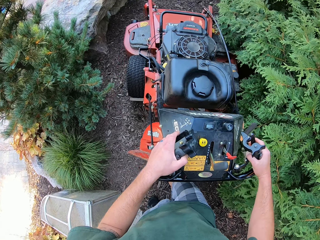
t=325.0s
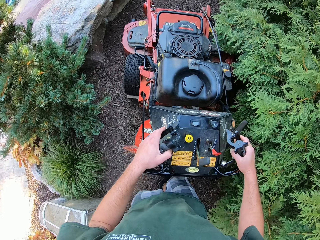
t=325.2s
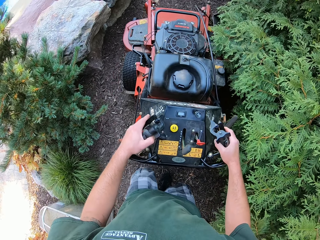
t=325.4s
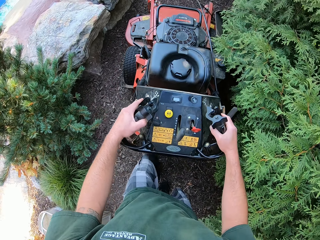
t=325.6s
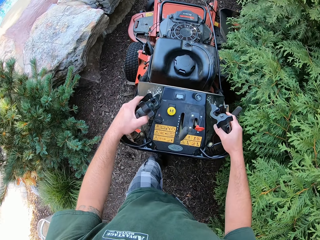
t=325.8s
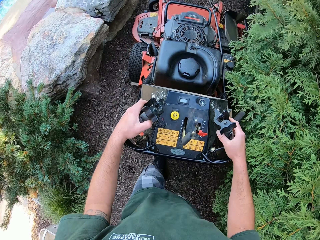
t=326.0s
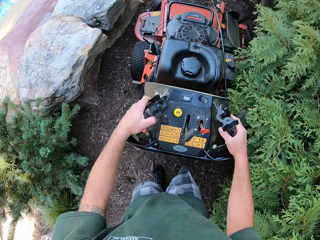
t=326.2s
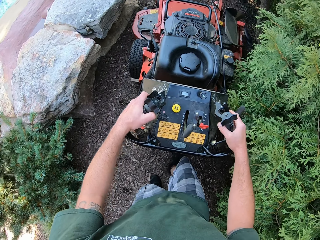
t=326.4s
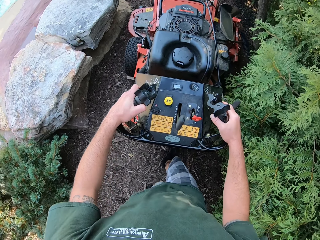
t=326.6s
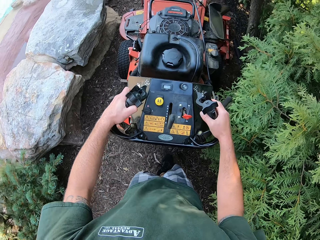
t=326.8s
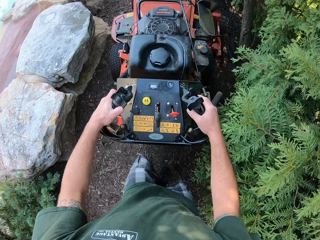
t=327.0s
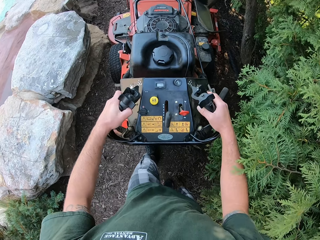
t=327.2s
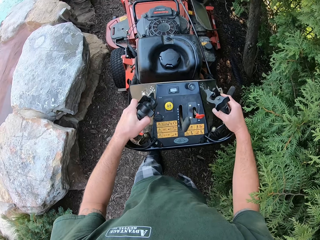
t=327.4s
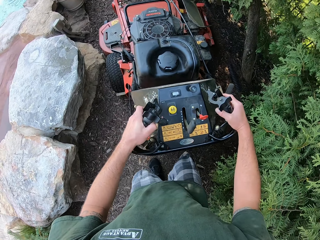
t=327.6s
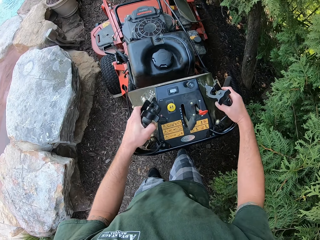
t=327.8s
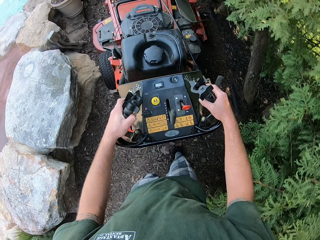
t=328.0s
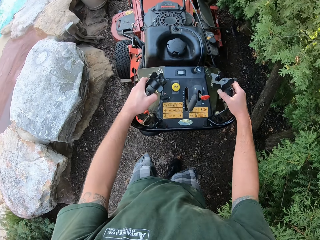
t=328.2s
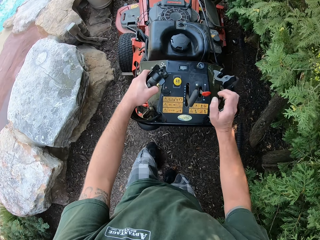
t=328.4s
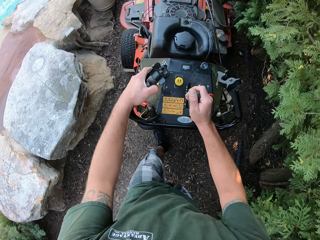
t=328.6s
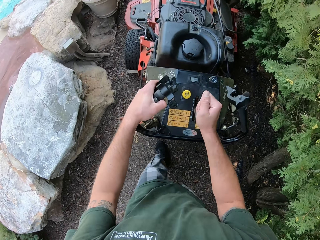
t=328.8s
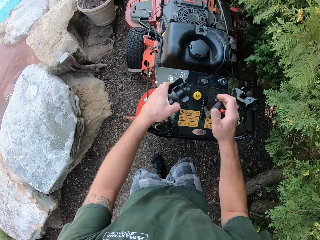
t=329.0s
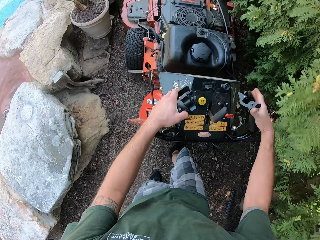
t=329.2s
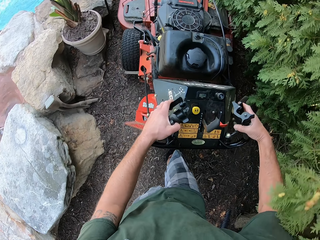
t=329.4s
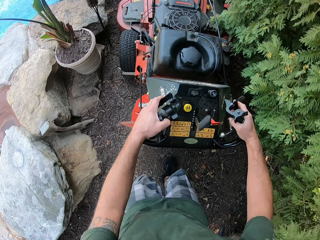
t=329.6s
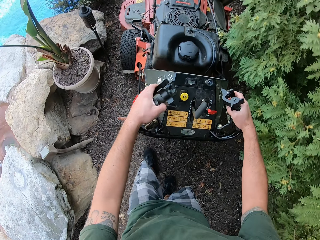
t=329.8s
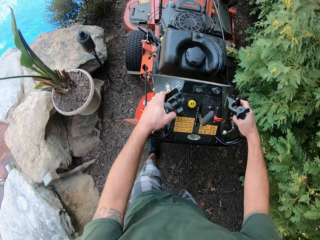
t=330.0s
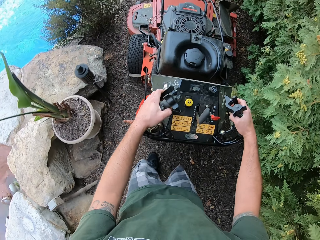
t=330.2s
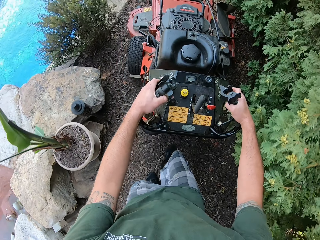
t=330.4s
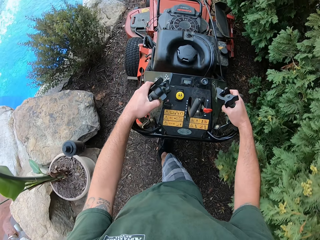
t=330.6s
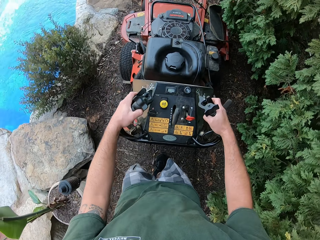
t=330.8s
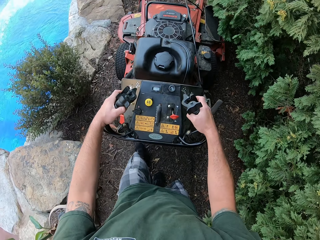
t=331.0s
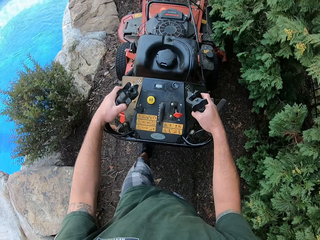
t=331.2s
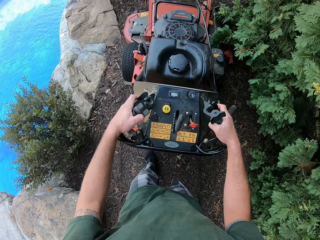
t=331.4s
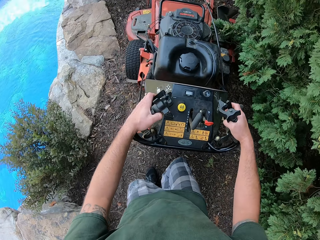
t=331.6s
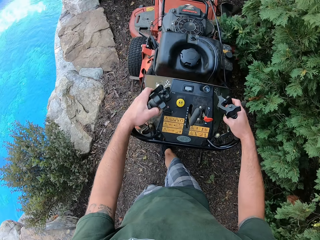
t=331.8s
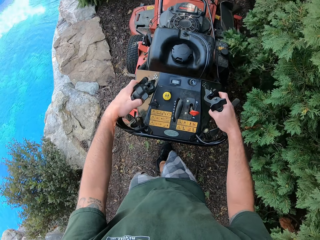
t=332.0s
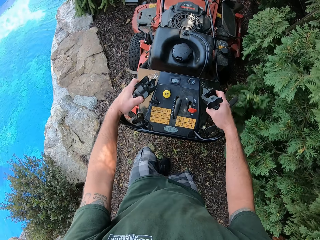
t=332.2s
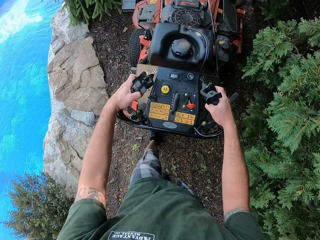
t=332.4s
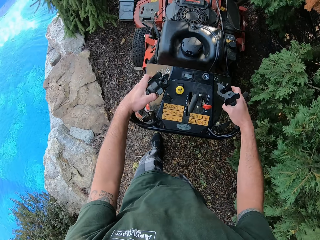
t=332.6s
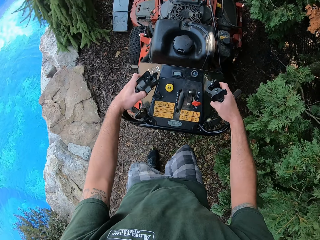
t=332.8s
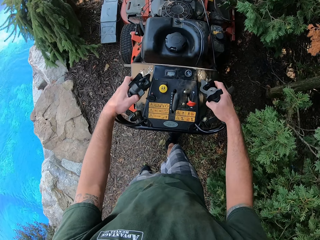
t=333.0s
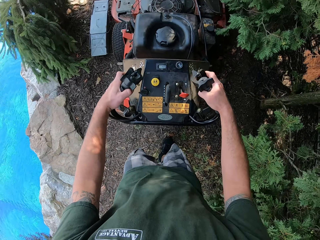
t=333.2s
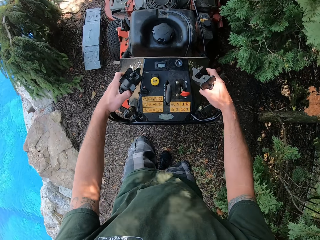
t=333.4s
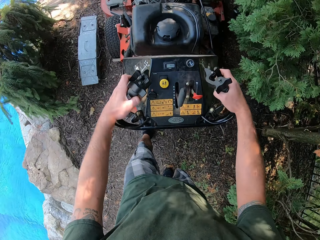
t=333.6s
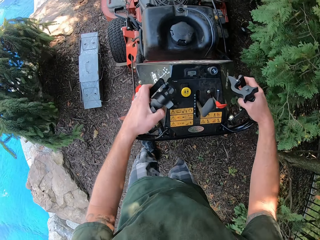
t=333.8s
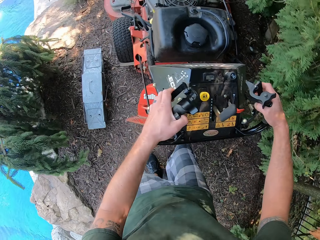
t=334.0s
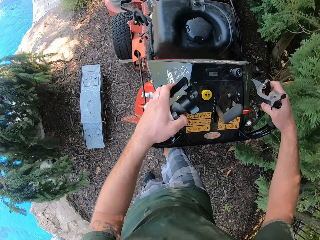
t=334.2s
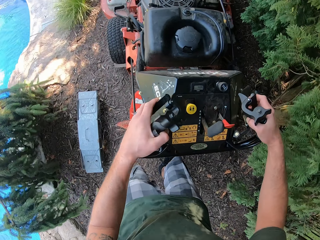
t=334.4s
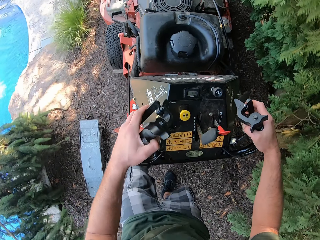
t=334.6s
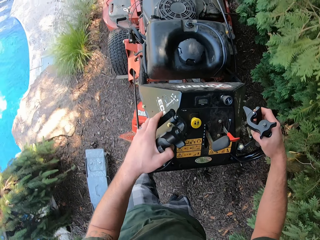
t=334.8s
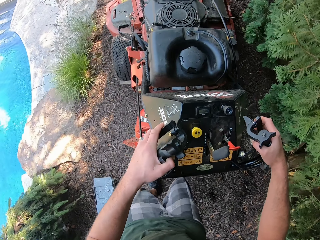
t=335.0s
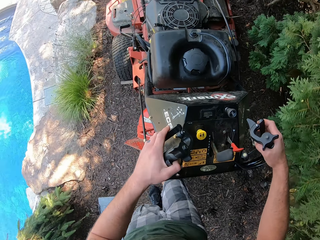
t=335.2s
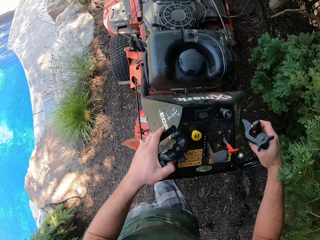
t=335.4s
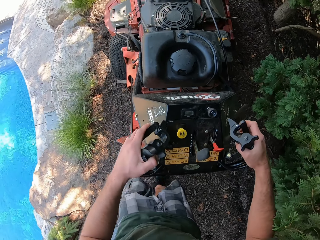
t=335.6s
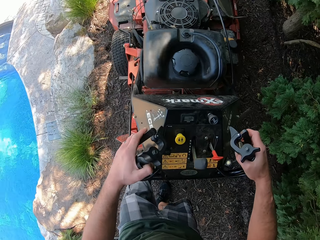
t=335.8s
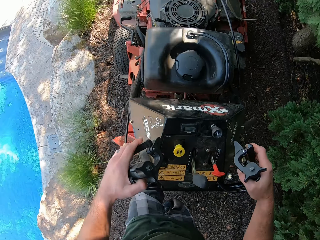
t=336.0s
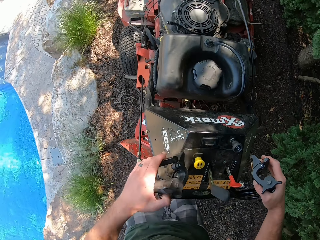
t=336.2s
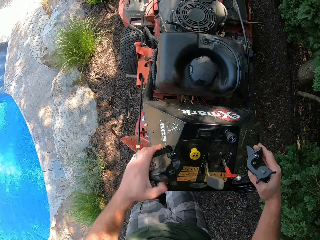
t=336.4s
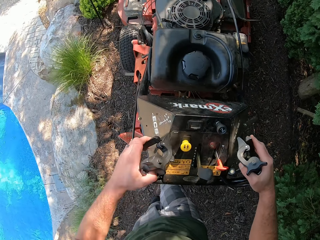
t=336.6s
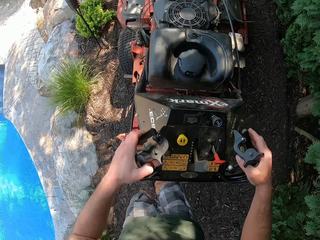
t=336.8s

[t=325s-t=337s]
The camera wearer adjusts the control handle of the lawn mower with his right hand. He moves the lawn mower away from the compound.

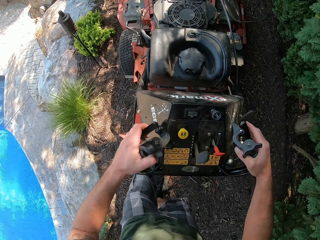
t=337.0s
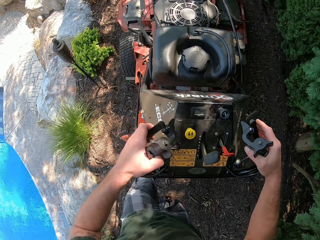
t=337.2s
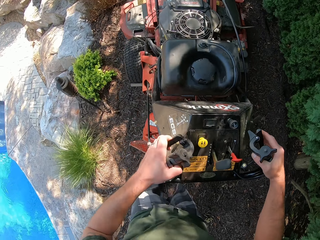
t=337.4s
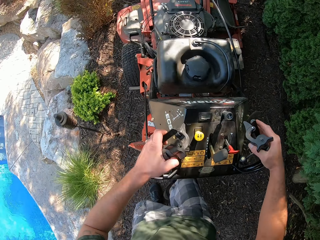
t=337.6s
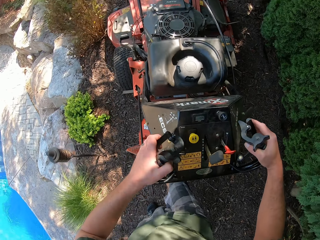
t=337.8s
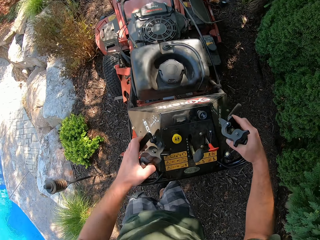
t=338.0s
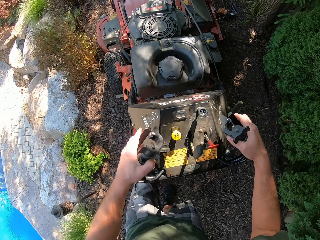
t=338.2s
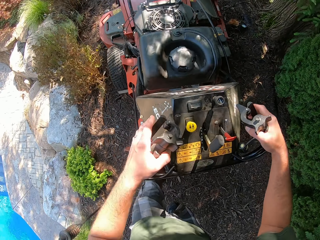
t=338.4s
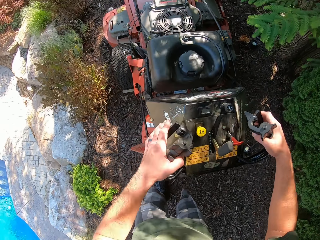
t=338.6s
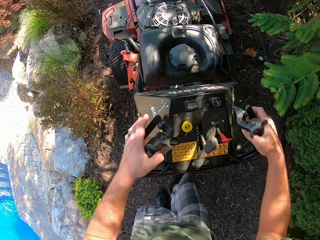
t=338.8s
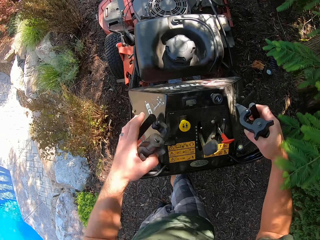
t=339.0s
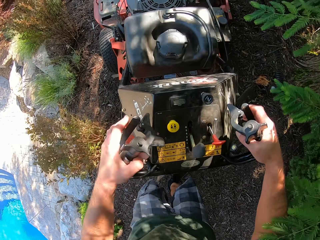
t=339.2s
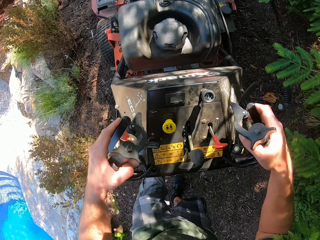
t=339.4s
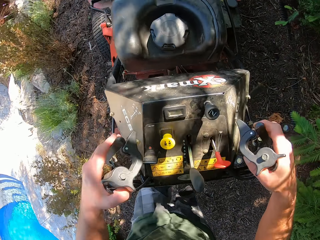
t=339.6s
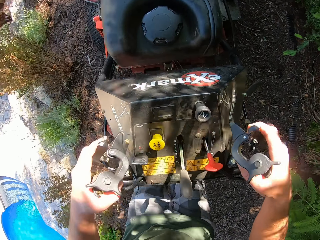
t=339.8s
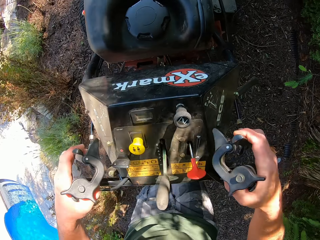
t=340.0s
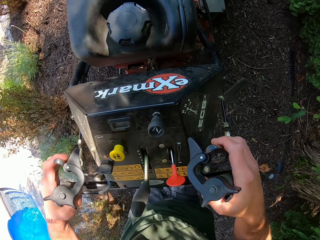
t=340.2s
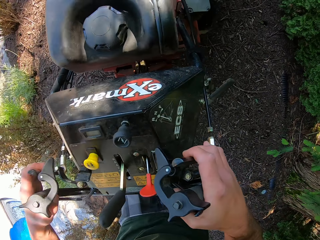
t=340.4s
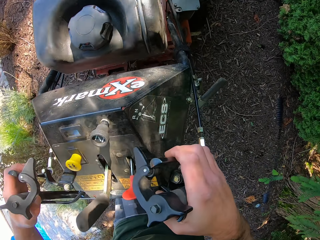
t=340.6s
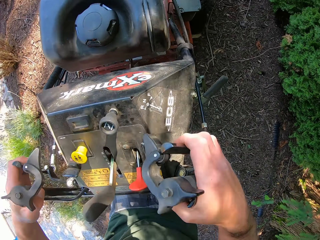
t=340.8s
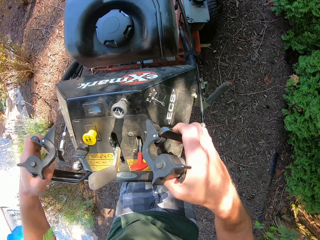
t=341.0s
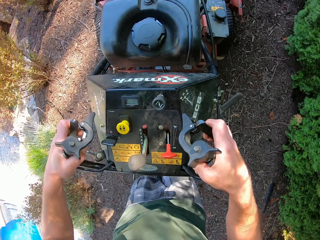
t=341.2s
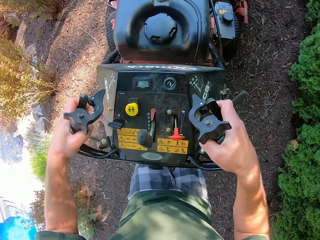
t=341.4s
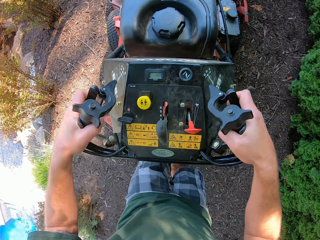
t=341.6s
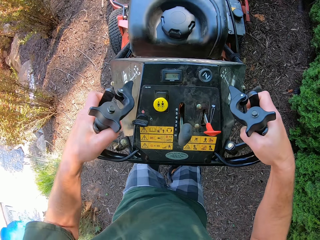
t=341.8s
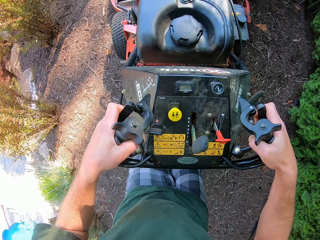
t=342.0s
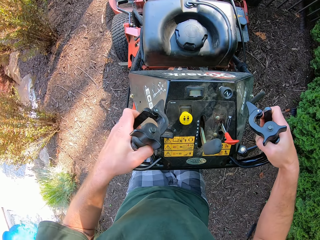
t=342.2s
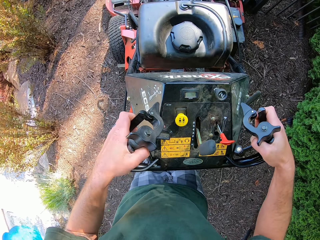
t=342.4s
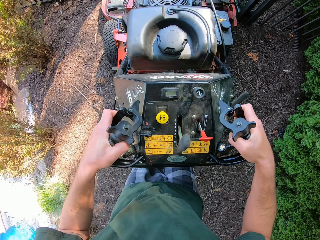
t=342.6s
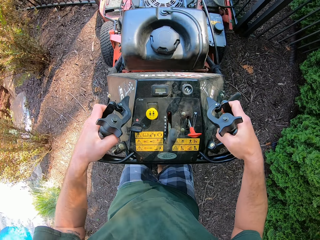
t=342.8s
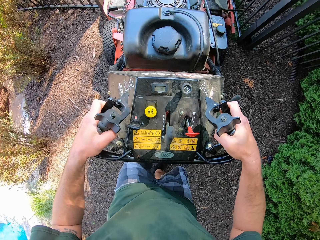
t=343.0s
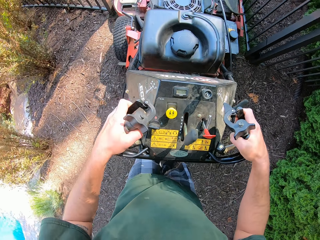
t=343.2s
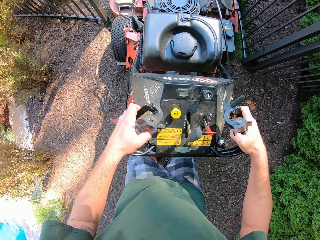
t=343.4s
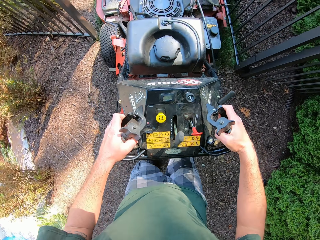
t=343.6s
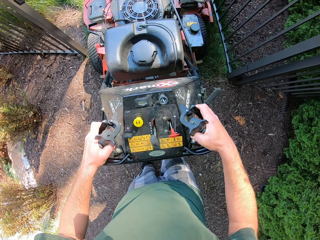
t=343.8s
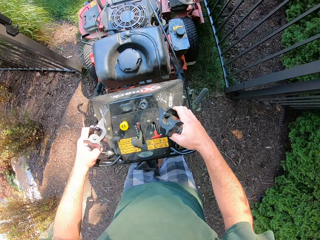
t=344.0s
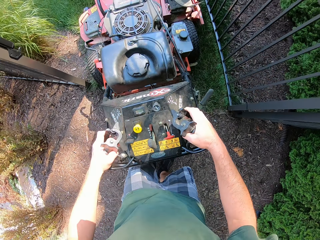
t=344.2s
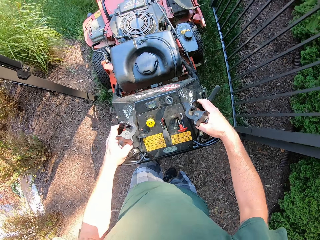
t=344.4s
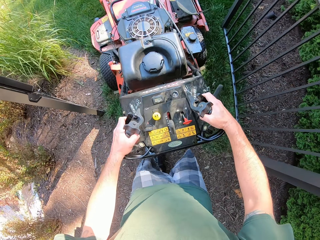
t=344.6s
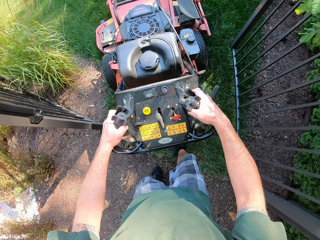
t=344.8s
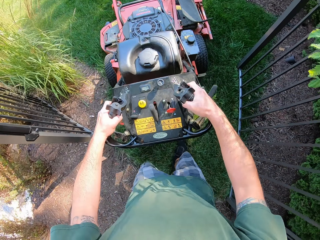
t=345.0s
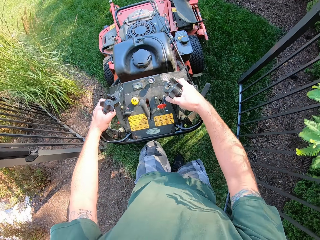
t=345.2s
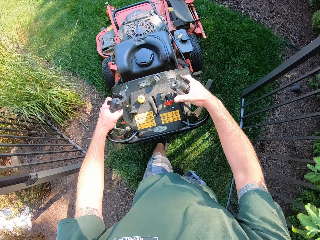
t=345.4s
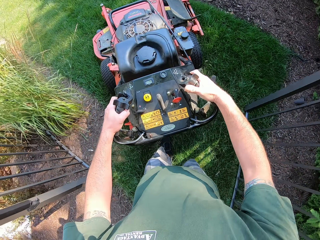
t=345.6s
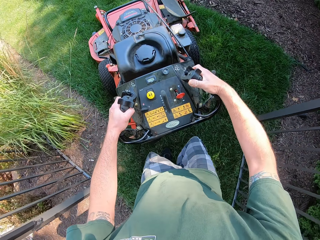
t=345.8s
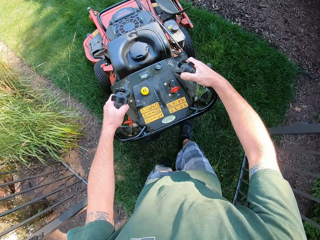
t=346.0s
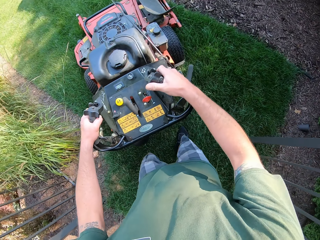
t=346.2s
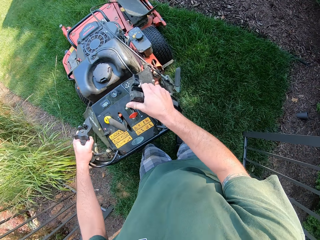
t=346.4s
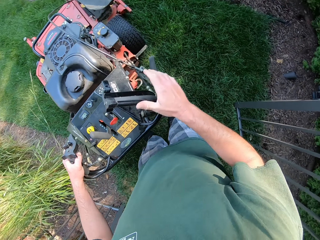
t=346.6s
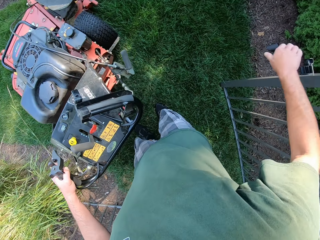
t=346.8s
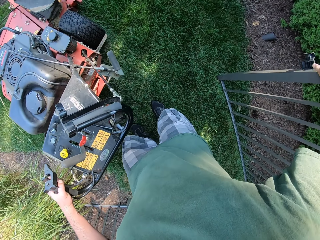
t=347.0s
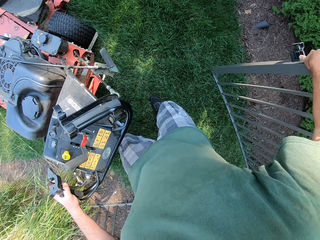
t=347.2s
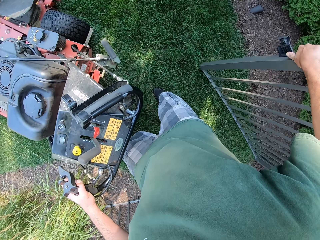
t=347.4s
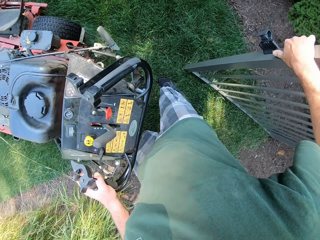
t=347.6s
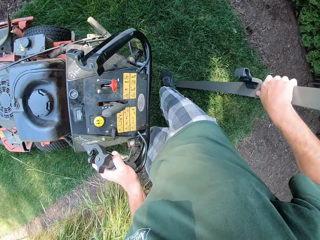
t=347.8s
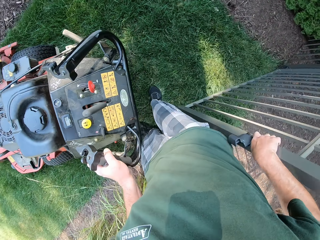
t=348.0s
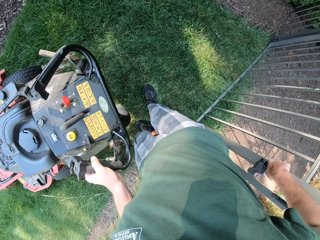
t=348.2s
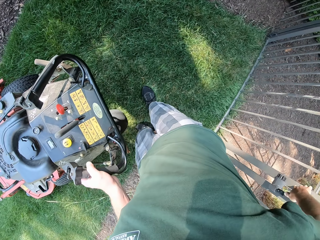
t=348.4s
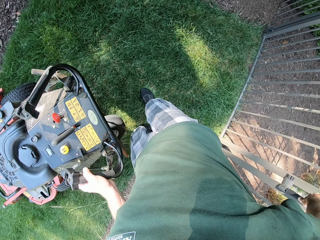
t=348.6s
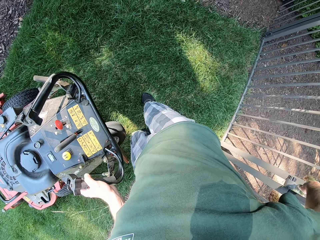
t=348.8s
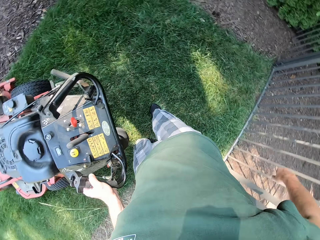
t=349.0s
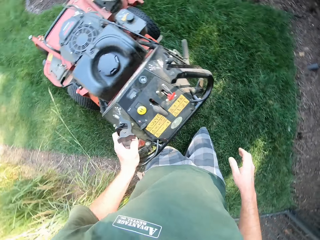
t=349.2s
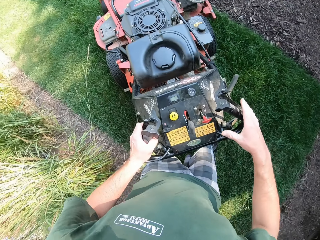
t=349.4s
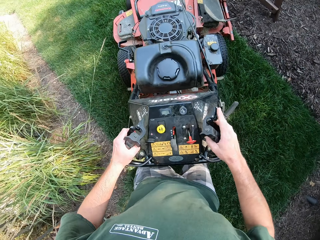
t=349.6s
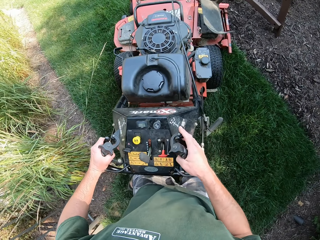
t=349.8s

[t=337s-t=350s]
The camera wearer closes the gate to the compound with his right hand.
